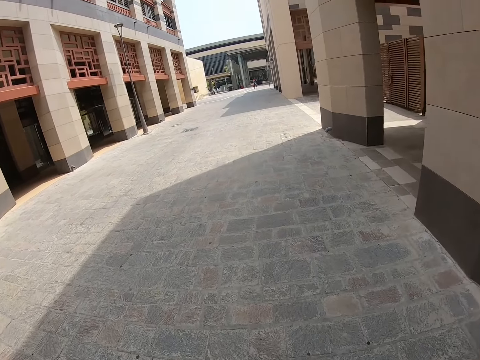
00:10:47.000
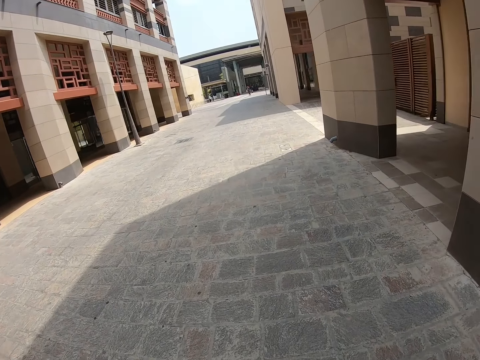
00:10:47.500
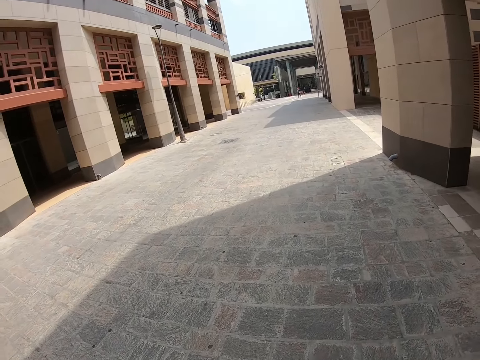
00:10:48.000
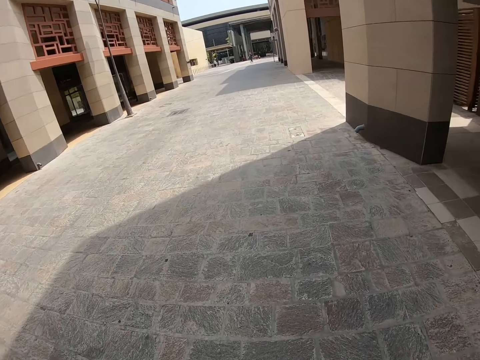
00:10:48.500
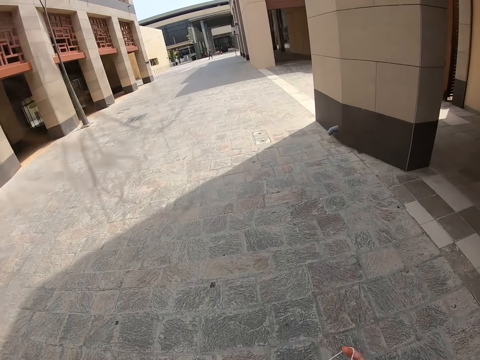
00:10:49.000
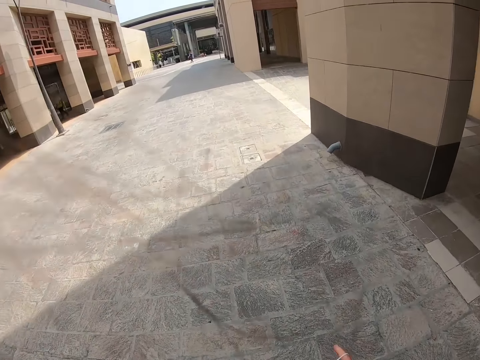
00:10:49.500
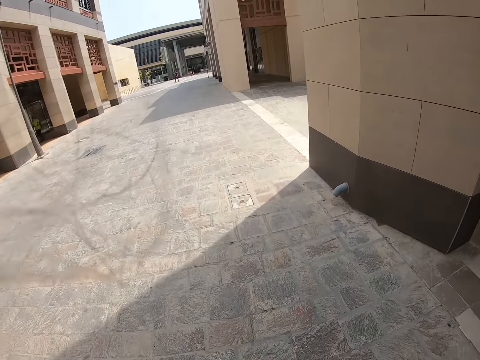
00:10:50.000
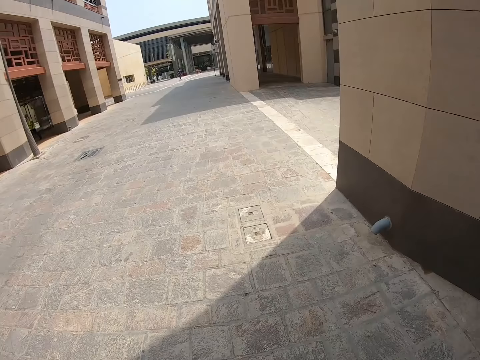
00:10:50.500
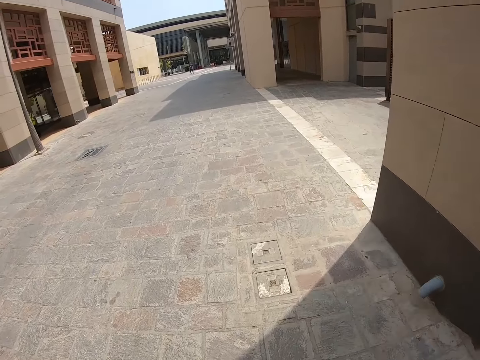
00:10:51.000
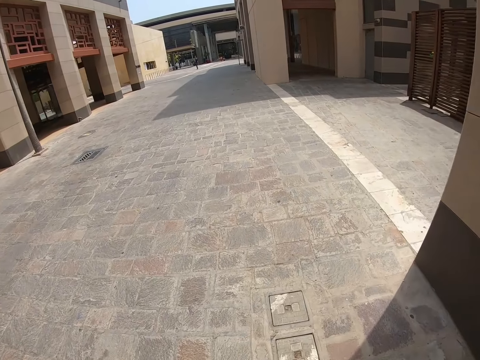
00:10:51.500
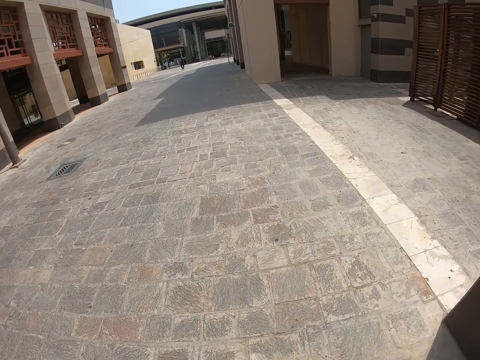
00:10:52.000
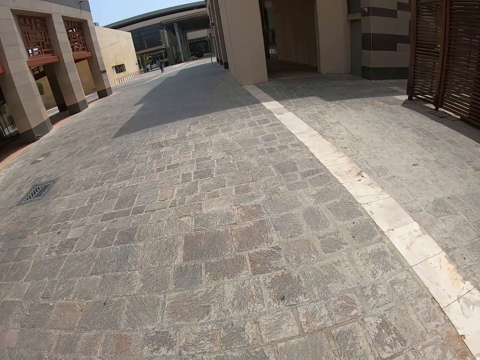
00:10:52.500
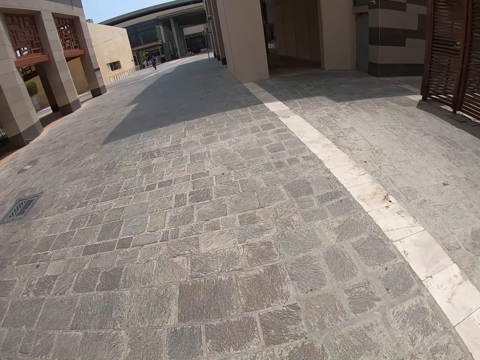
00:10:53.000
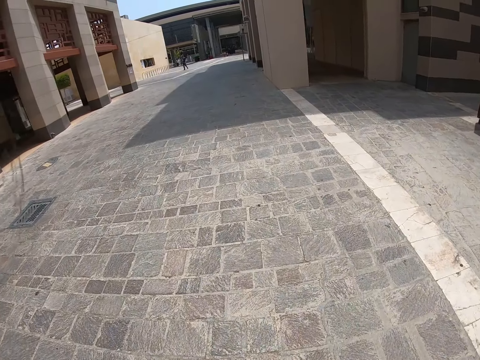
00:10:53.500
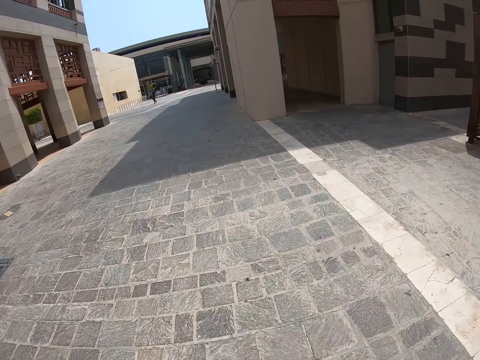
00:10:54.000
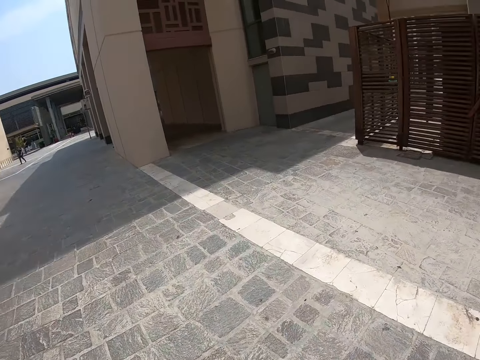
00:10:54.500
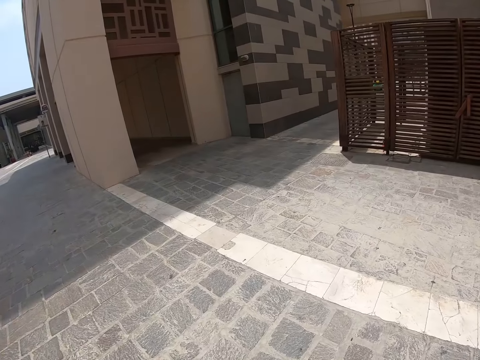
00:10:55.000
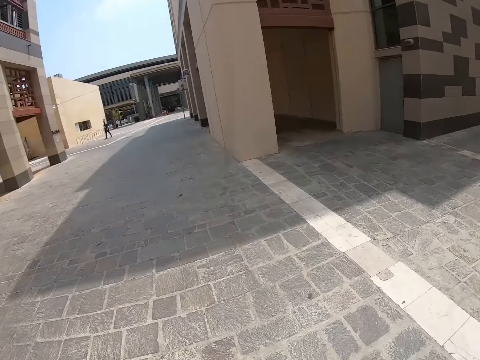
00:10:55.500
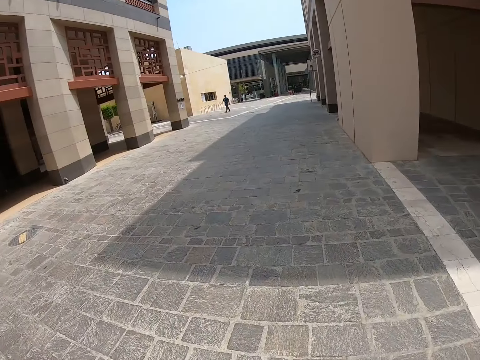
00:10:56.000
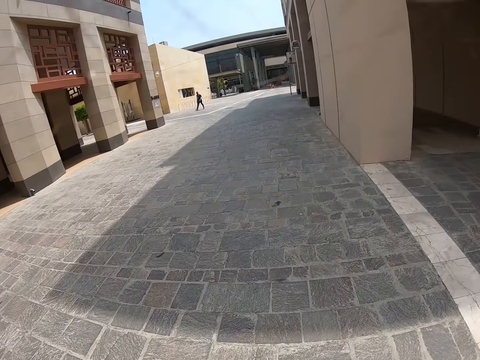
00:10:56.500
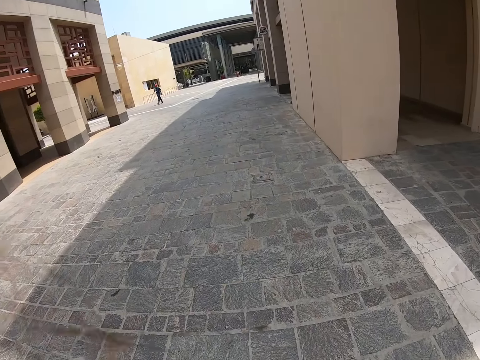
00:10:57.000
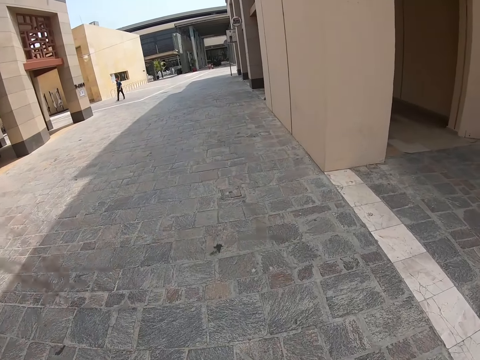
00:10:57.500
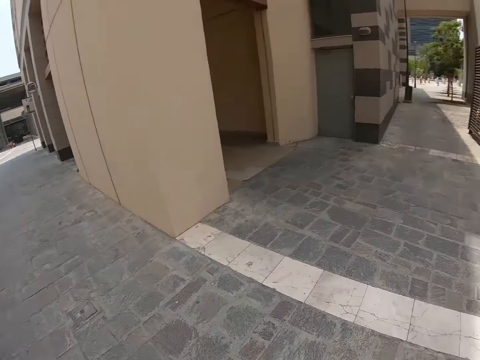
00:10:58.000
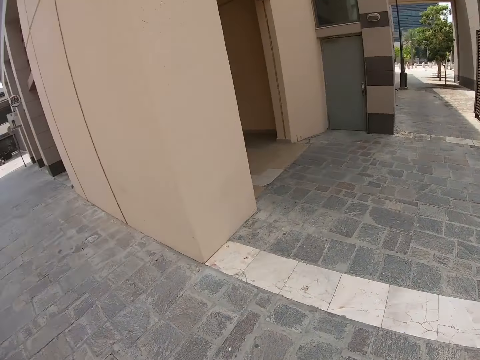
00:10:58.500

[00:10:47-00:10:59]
The camera wearer plays with a rubber band. They walk down the street. They look around.

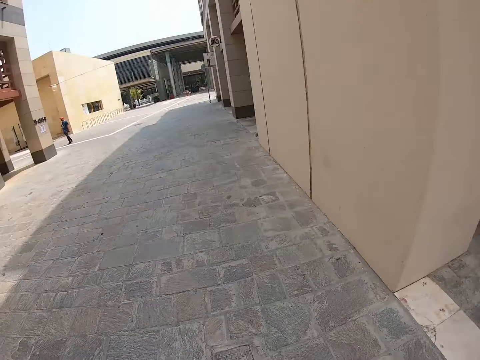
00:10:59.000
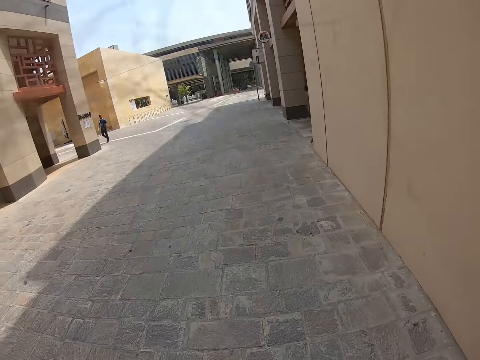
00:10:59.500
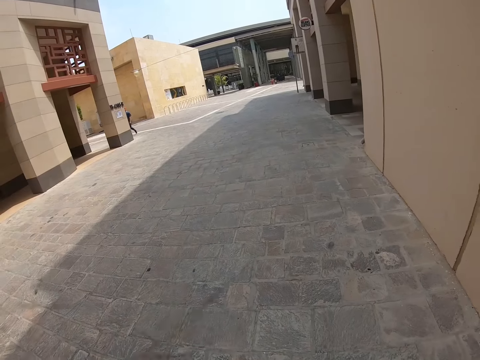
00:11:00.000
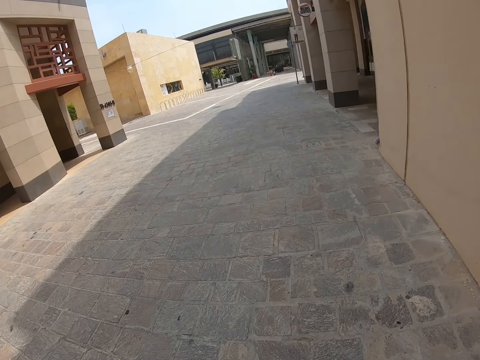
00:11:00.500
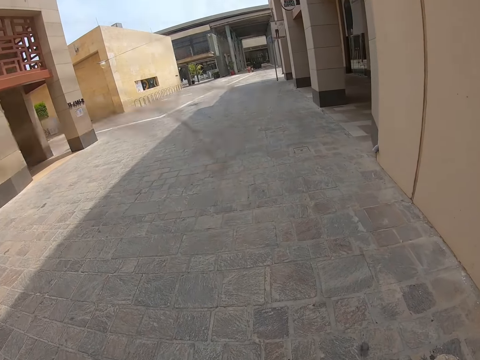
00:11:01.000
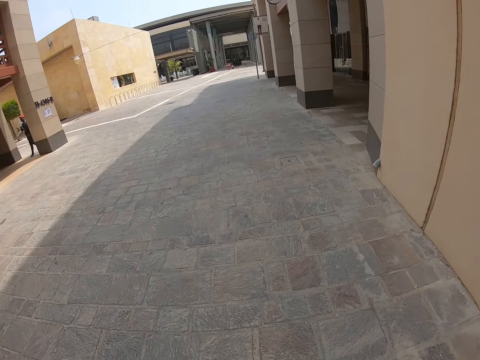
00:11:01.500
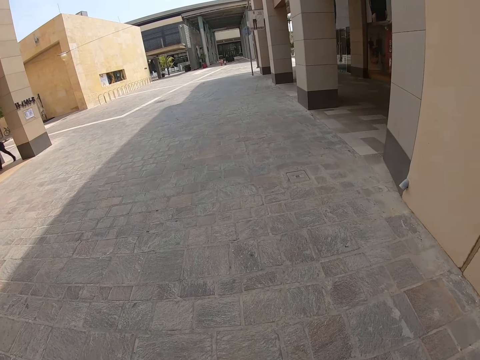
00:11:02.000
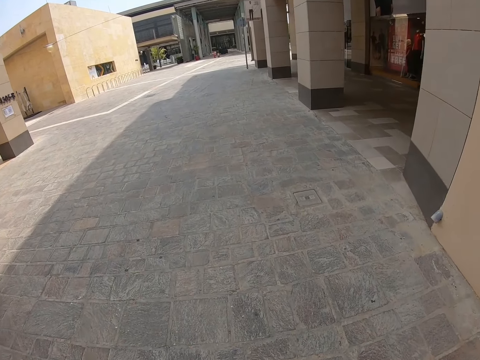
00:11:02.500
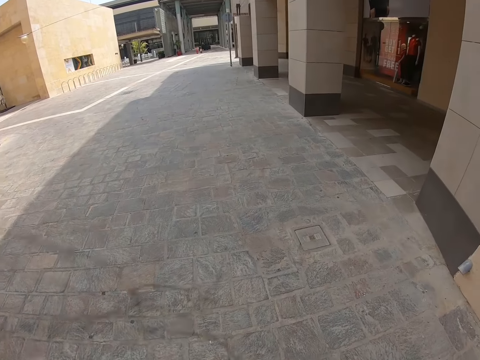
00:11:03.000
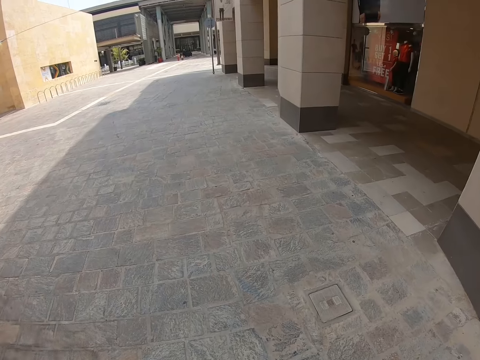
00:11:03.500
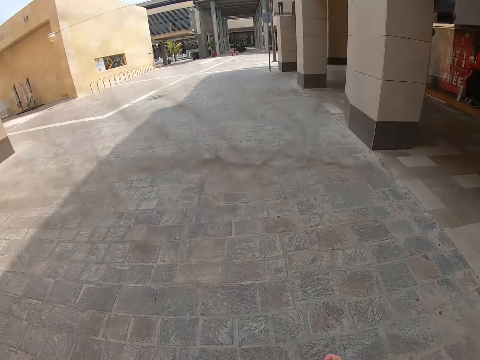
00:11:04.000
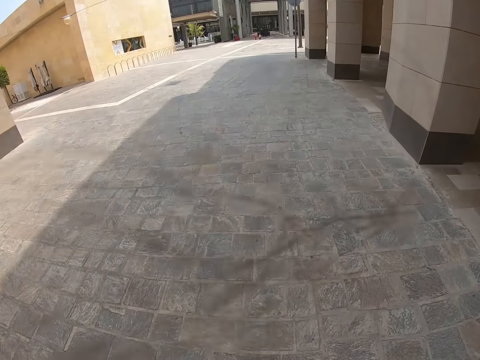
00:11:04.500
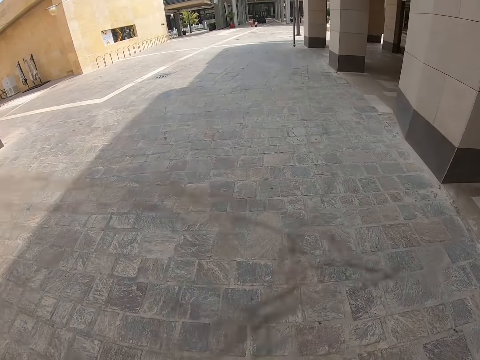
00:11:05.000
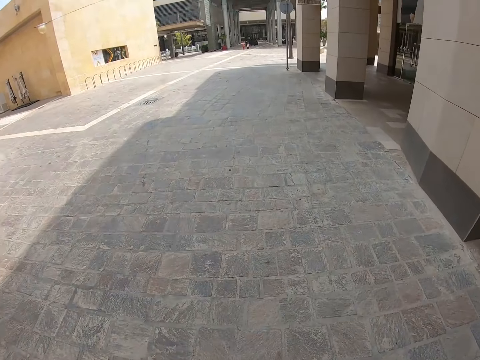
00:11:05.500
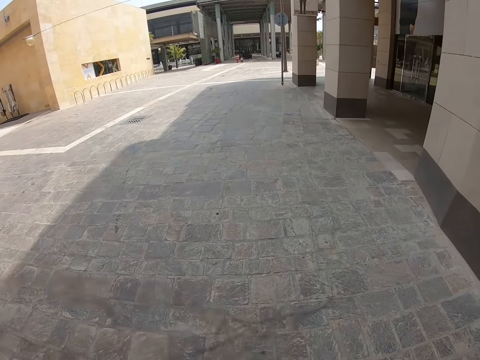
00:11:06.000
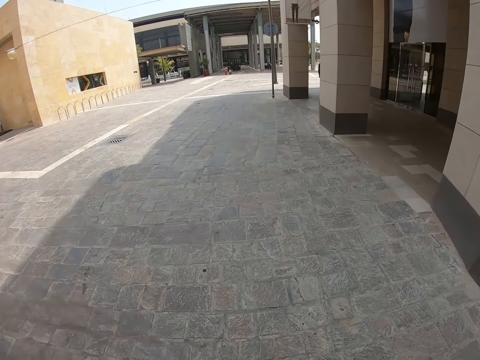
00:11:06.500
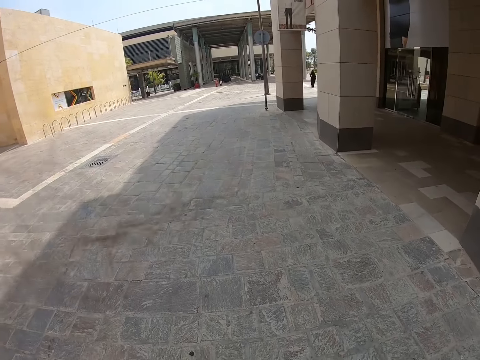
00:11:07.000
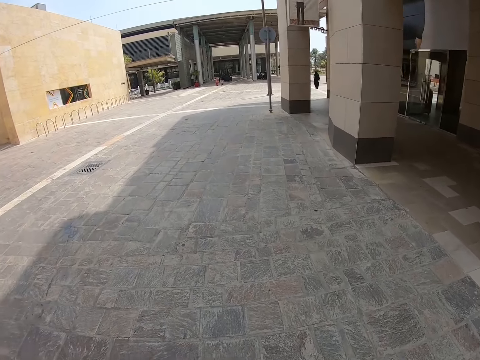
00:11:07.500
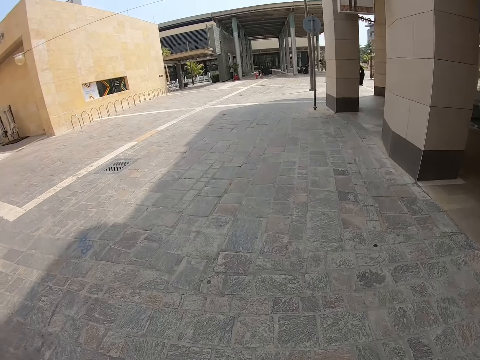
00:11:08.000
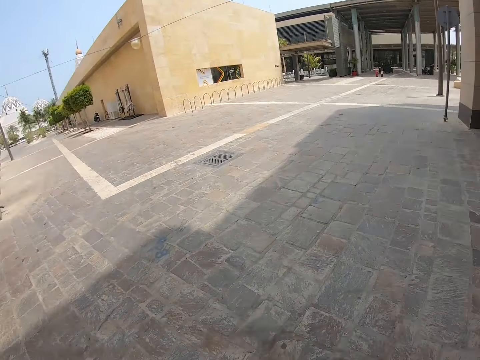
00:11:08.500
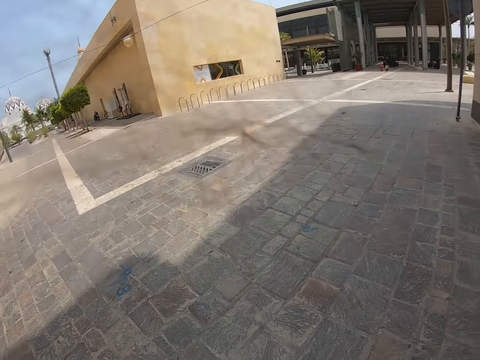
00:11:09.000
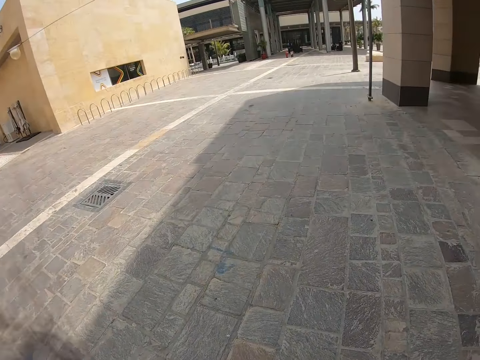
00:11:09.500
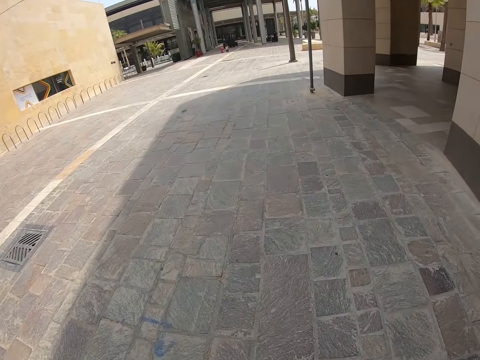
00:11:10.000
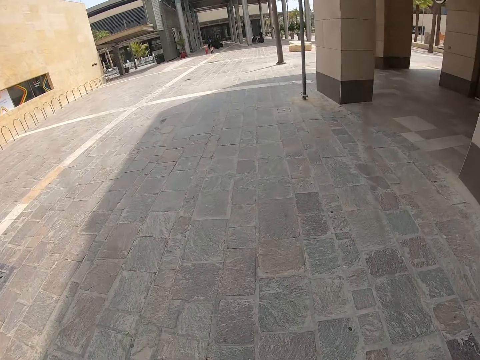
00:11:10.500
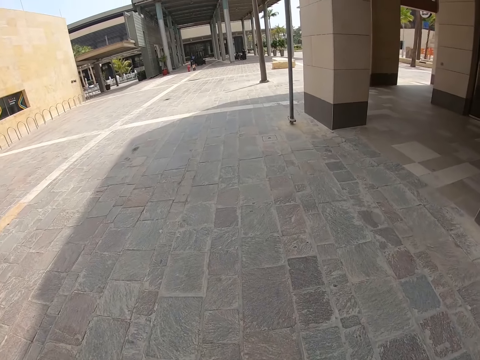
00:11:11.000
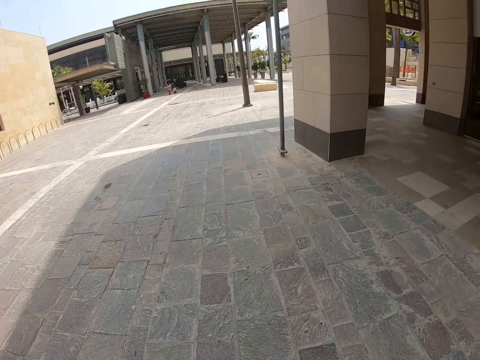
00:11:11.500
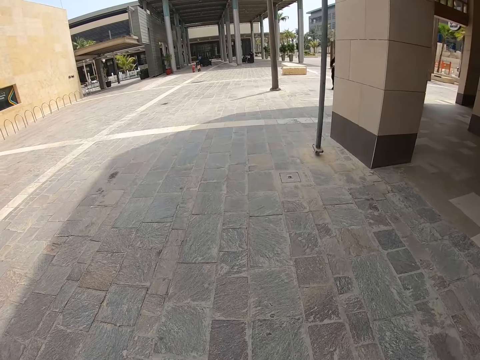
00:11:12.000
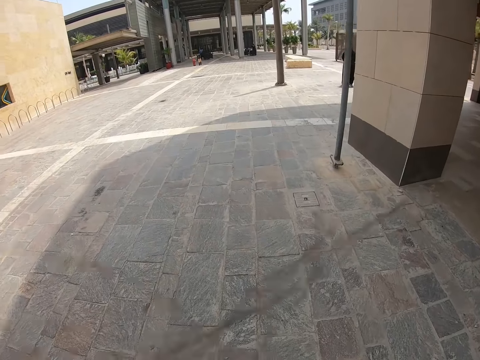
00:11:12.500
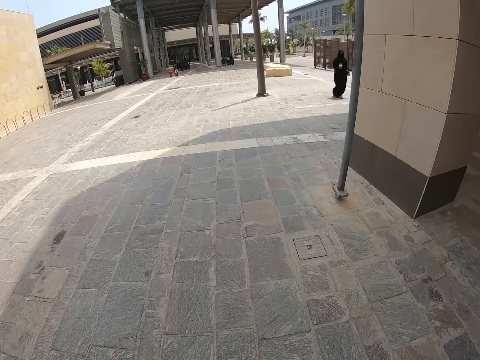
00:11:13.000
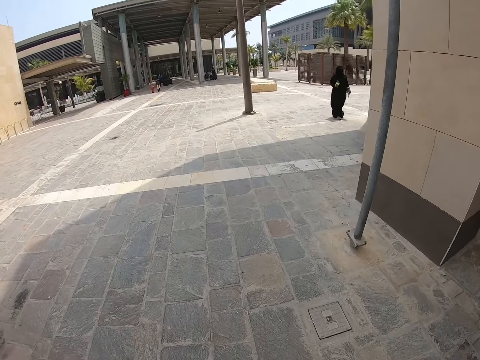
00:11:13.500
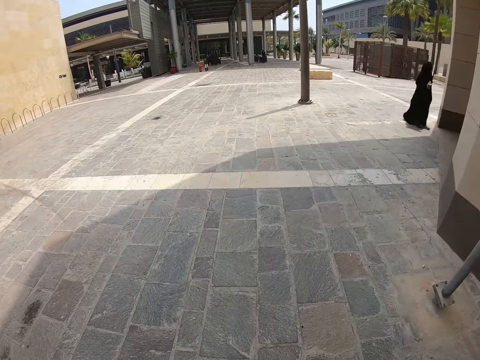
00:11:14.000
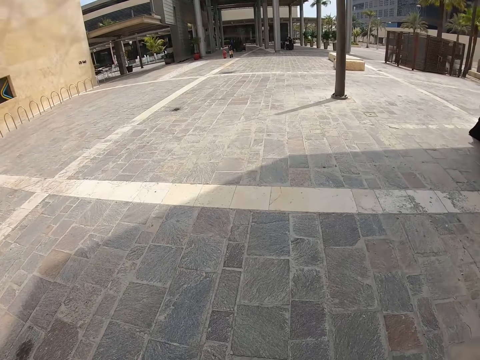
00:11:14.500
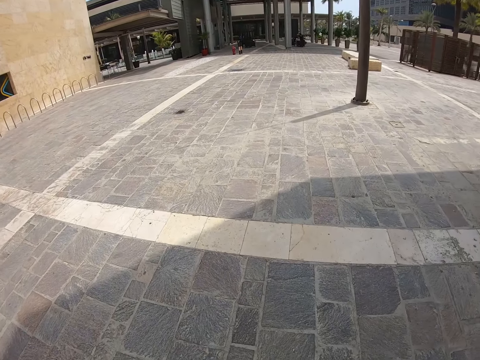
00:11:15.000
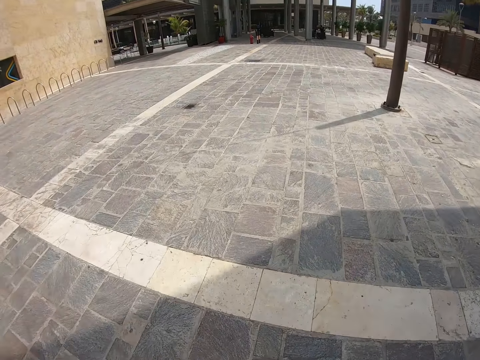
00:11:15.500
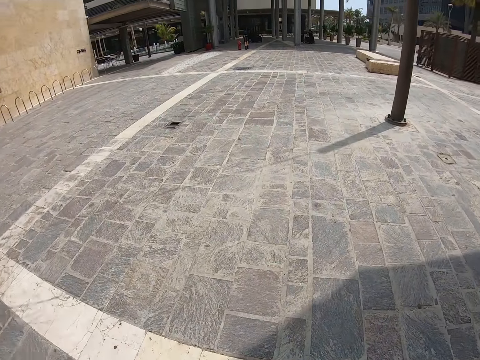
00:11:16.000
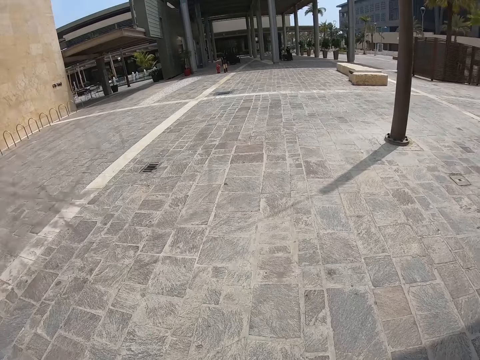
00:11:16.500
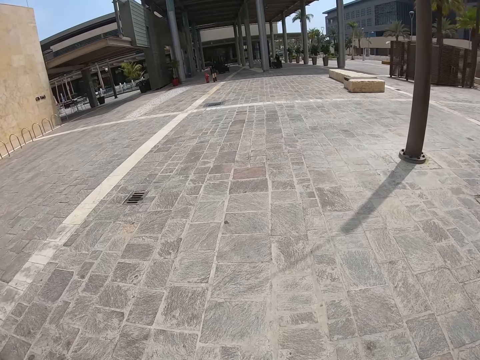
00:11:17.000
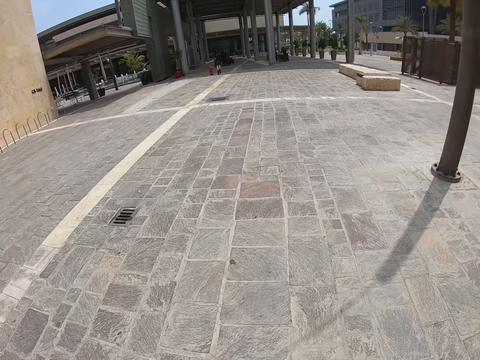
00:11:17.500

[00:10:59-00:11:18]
A man passes the camera wearer on the alley. The camera wearer walks down the street. They look around. They walk down the street. A woman walks past the camera wearer. The camera wearer walks down the street.
